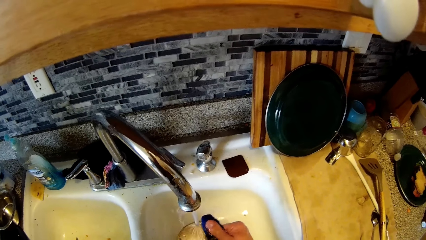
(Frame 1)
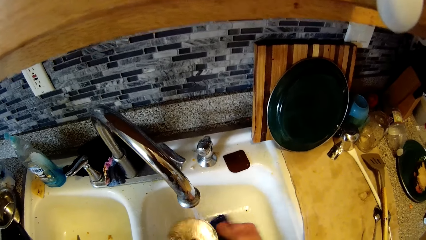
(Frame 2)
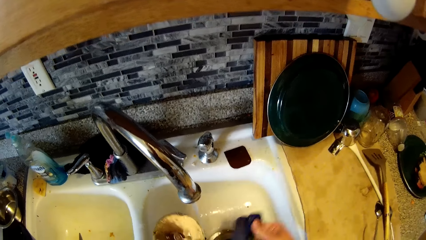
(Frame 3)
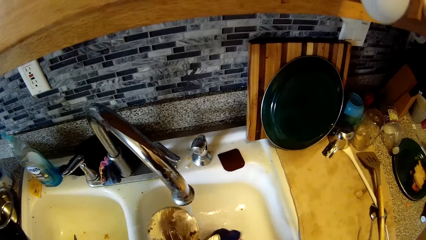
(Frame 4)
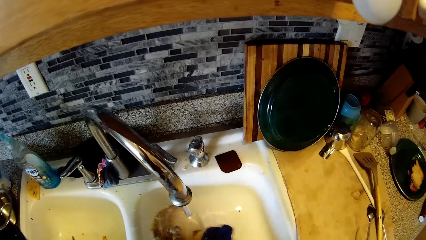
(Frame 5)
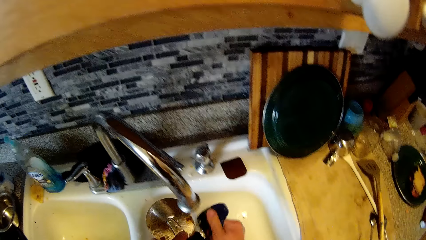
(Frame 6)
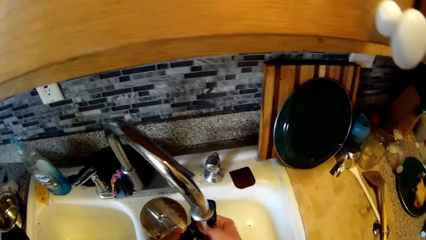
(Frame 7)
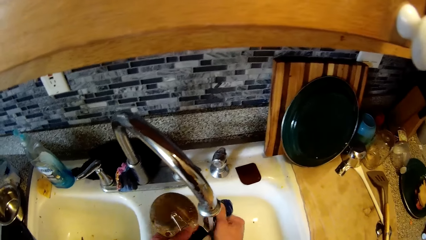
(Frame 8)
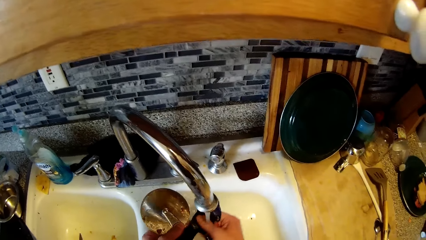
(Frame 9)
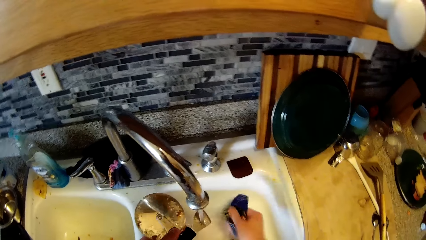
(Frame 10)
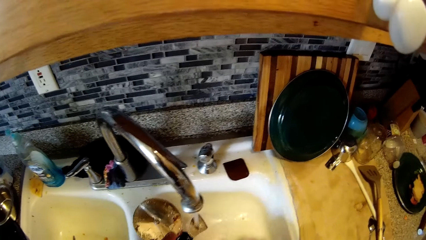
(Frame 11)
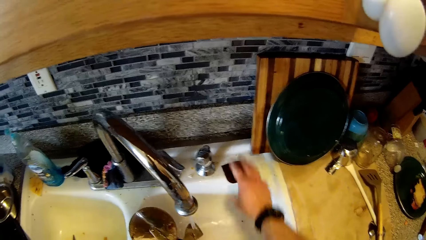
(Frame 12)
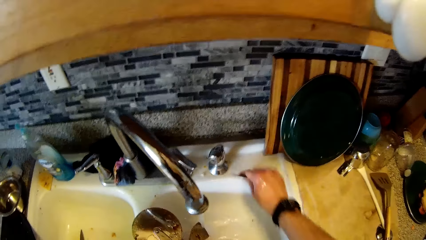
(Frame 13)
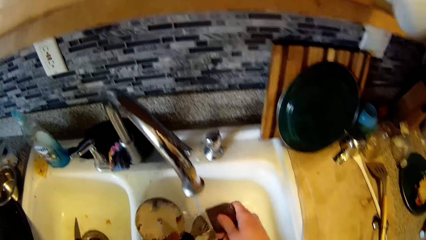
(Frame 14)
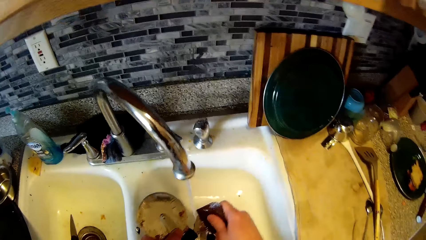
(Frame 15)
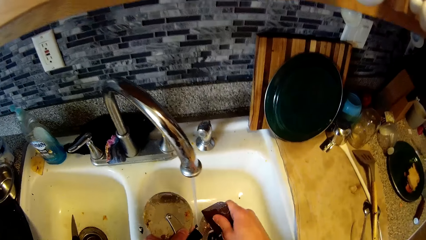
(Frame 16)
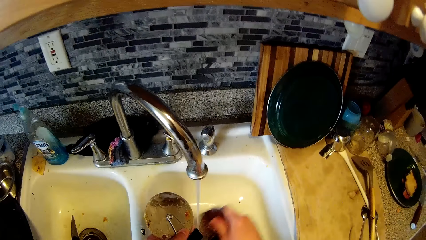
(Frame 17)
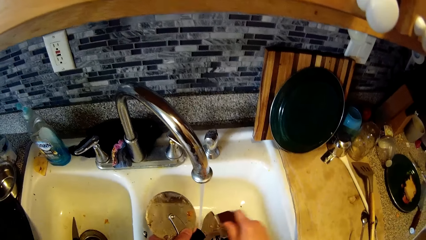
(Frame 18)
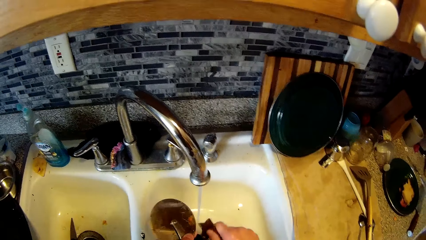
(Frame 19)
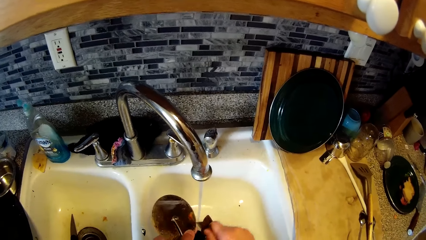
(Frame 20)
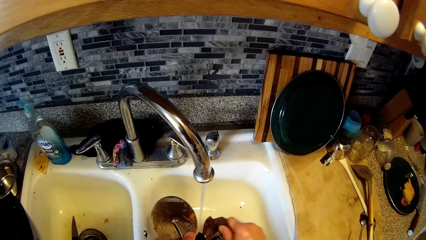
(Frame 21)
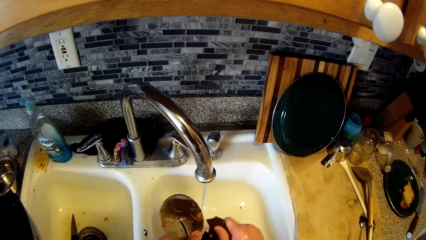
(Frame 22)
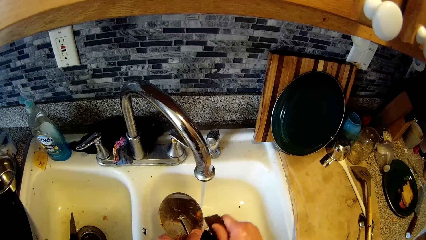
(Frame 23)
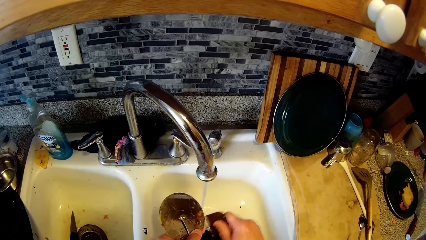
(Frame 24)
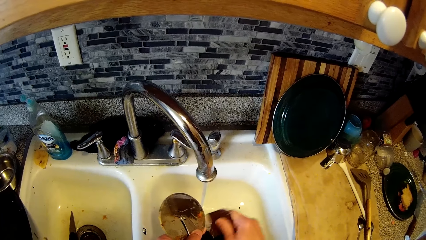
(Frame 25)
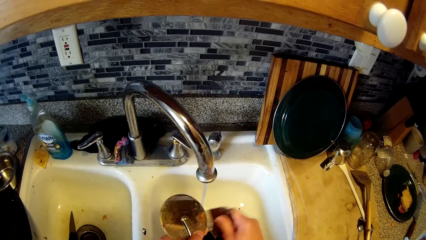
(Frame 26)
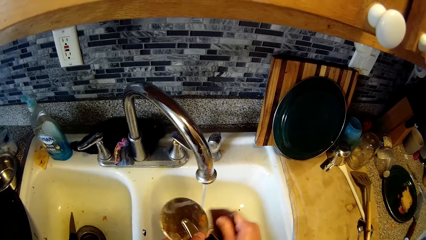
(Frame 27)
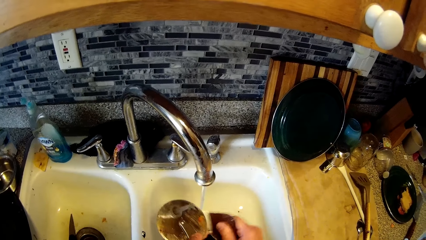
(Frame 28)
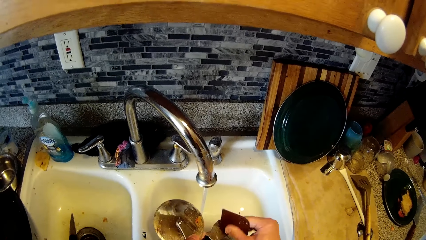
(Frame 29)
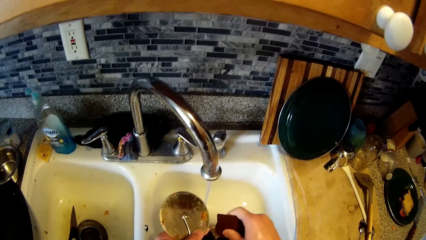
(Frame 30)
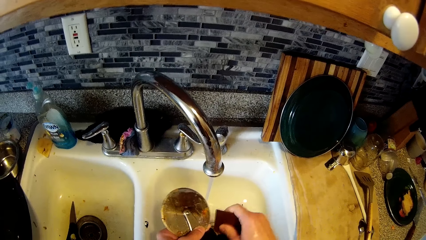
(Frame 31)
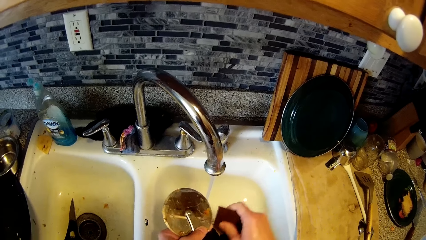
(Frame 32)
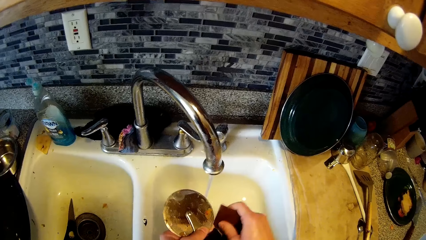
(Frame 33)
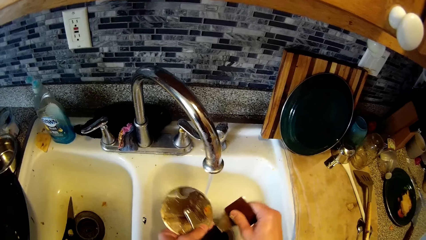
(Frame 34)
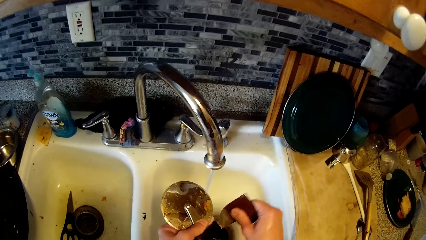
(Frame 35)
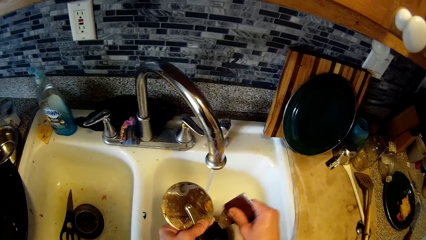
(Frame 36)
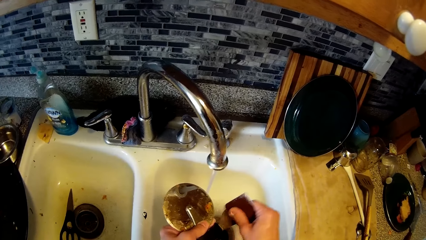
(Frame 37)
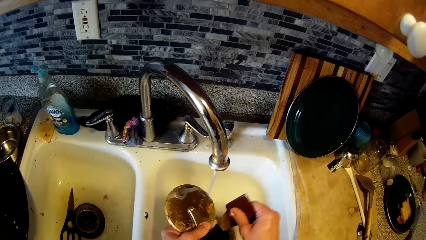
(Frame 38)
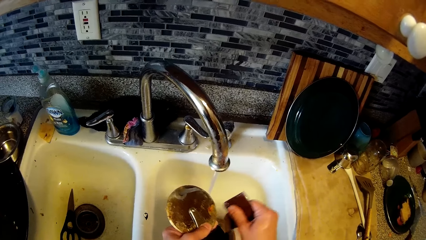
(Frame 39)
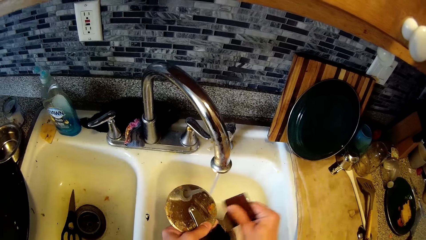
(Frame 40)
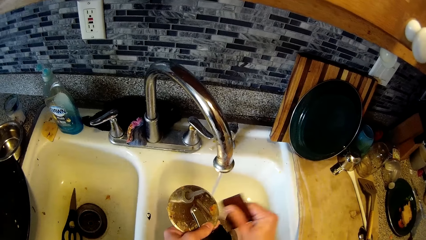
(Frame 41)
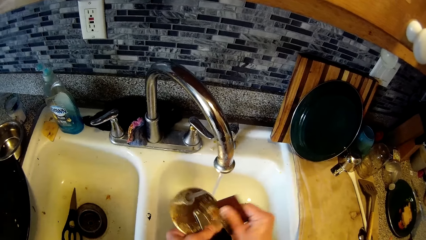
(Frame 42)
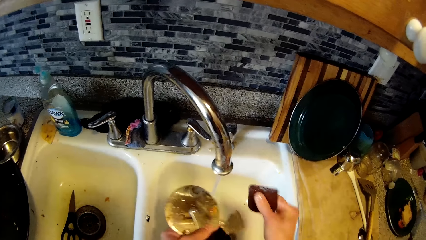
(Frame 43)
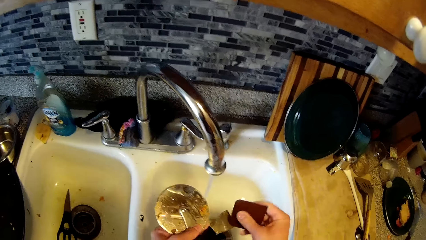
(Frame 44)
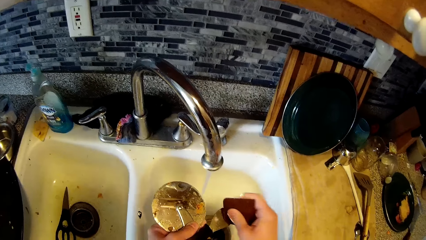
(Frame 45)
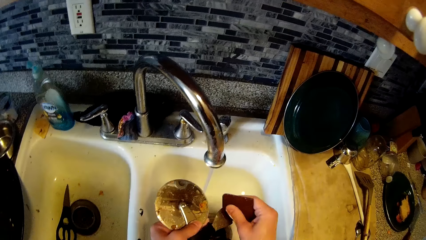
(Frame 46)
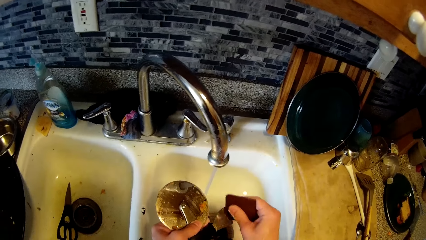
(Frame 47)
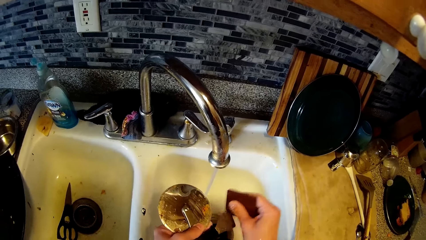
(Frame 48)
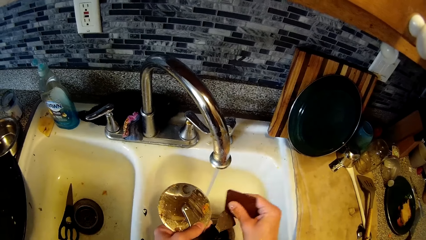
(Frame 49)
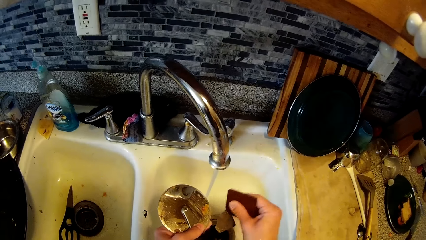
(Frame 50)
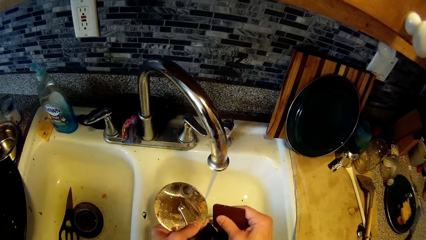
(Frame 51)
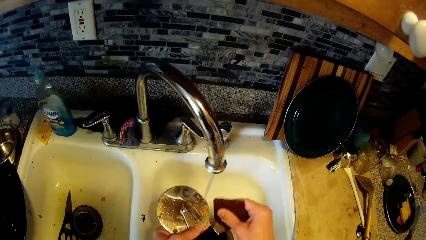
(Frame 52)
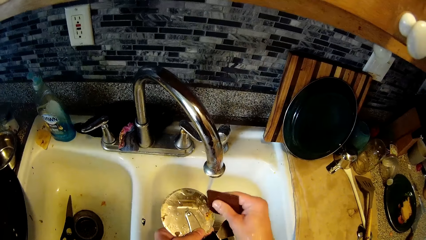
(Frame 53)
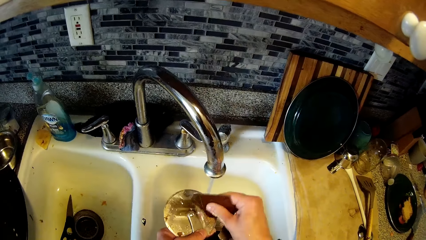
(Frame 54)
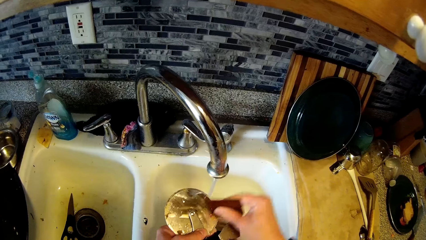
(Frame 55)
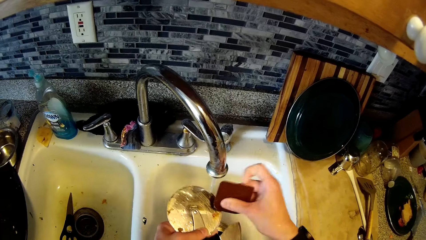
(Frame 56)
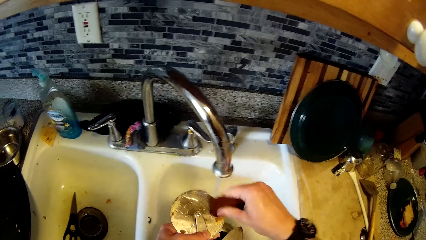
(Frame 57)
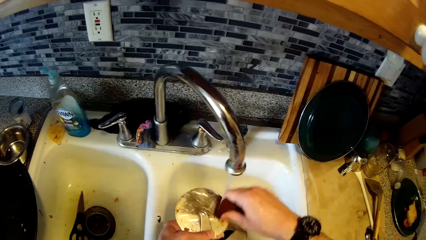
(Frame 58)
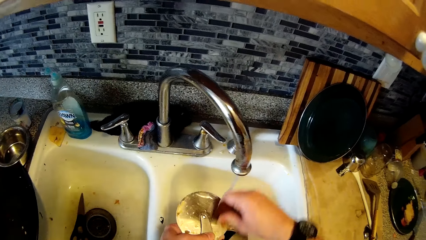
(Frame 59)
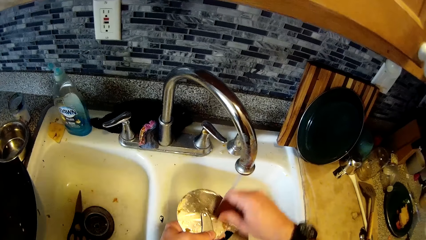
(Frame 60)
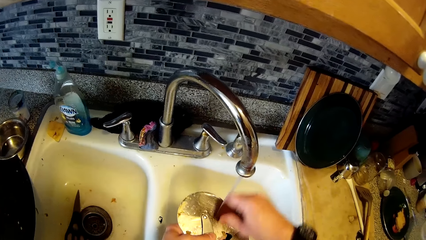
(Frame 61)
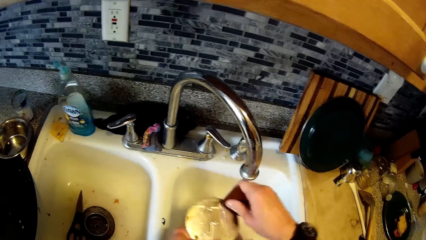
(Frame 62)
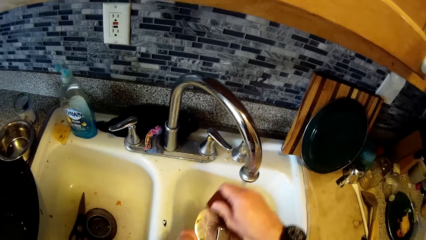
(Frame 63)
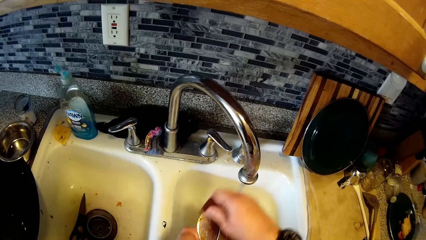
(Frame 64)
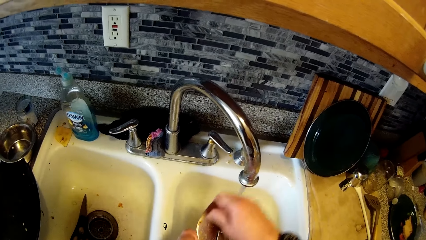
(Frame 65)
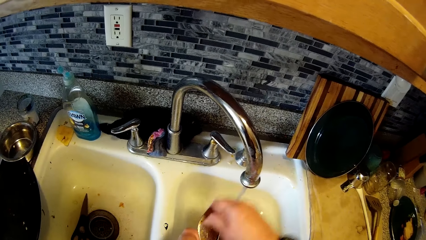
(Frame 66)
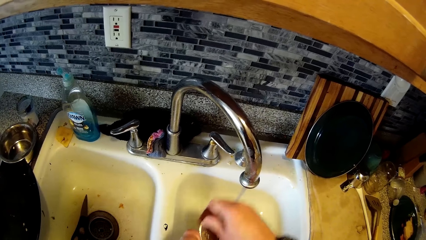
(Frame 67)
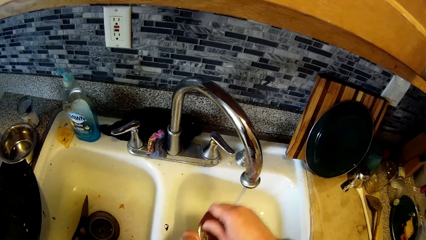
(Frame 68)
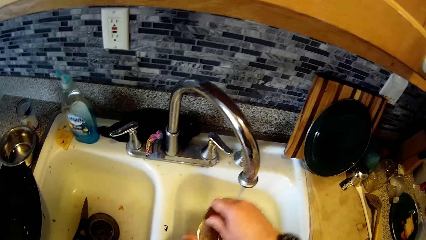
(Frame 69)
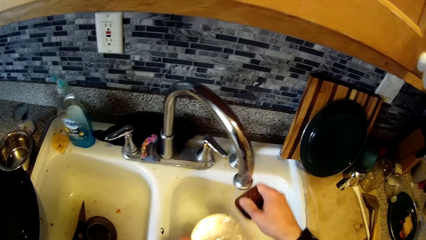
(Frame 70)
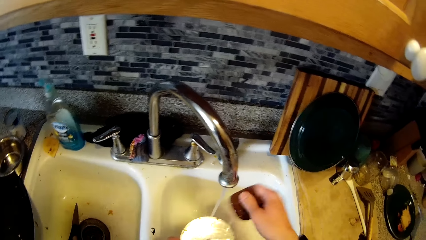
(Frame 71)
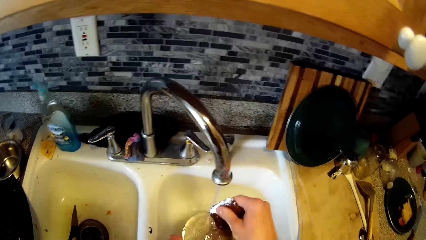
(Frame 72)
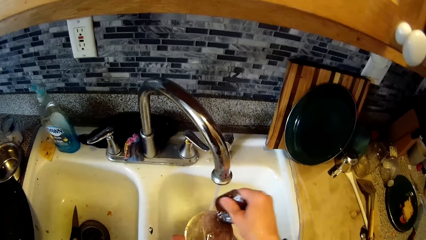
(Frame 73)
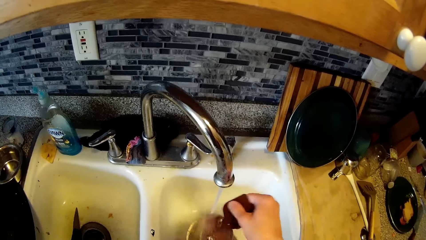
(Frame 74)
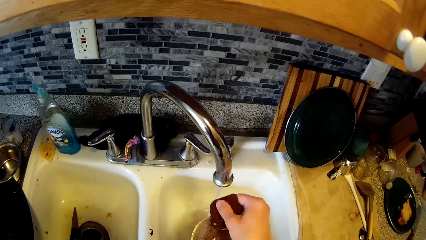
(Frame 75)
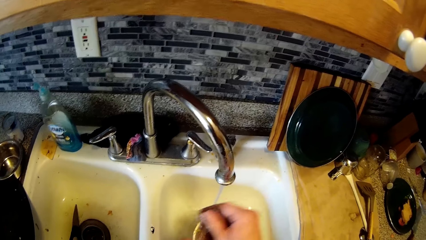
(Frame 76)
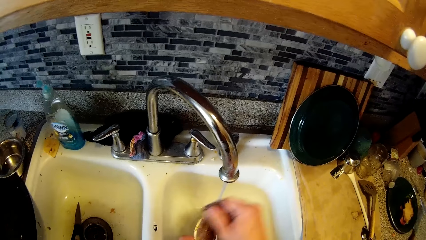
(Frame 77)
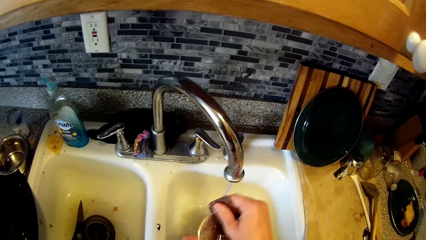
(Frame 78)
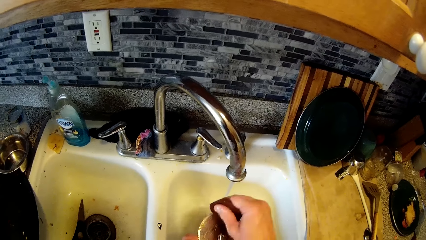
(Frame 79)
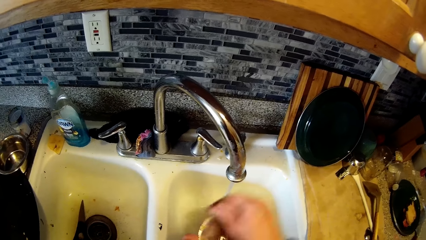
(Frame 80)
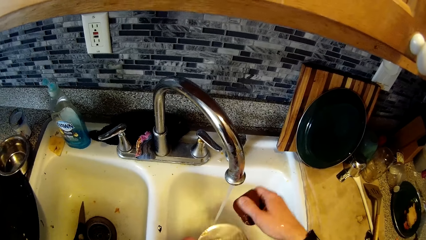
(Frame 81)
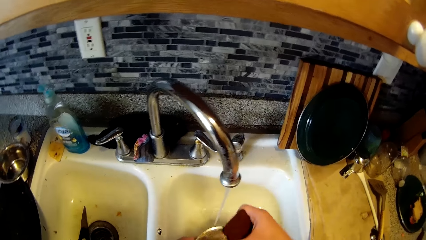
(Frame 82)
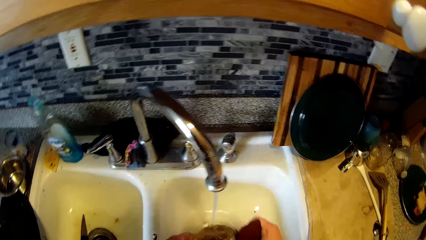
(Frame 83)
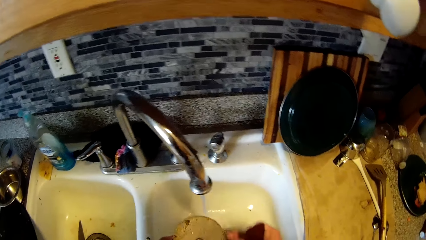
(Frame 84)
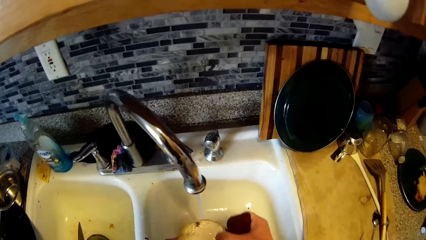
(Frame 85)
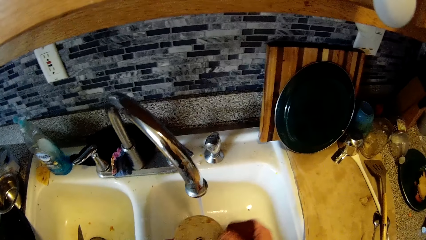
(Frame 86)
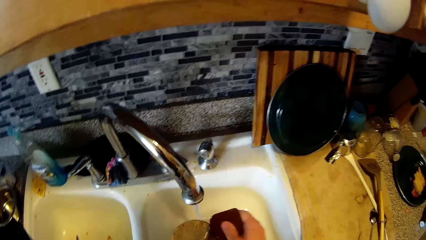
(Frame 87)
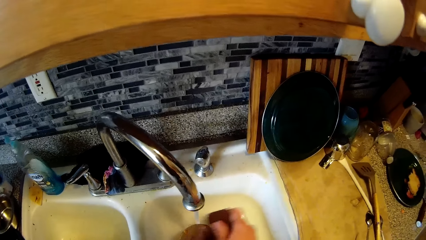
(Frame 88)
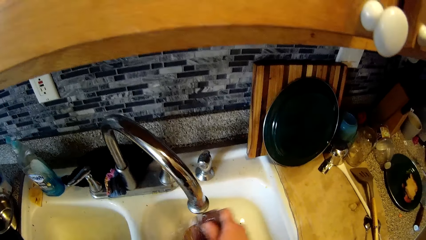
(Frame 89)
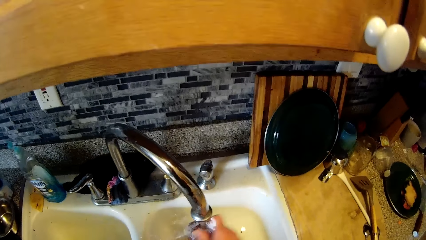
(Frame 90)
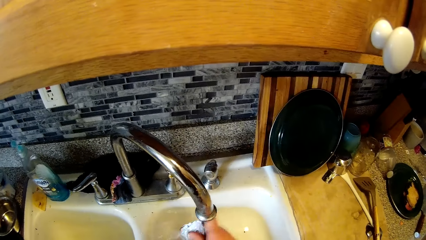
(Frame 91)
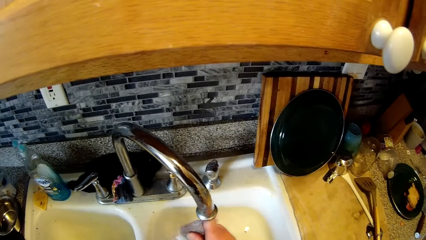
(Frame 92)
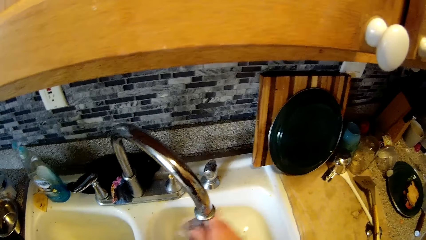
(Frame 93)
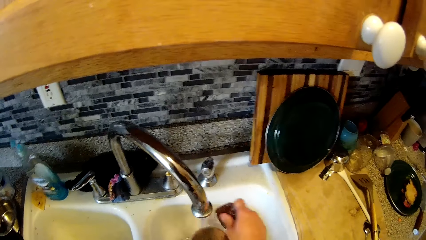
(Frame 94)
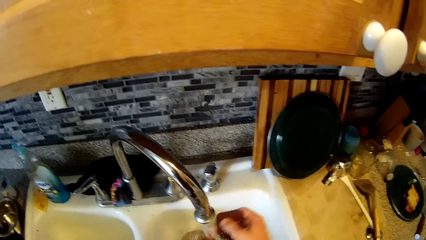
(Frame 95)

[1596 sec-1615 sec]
The camera wearer picks up a sanding sponge on the edge of the sink with his right hand. He washes the stainless cutter with the sanding sponge in his right hand.
